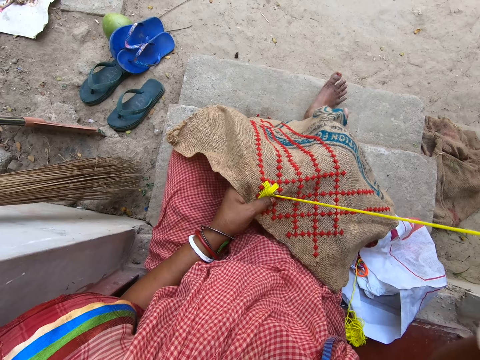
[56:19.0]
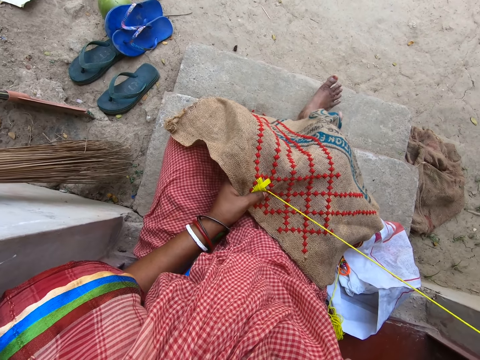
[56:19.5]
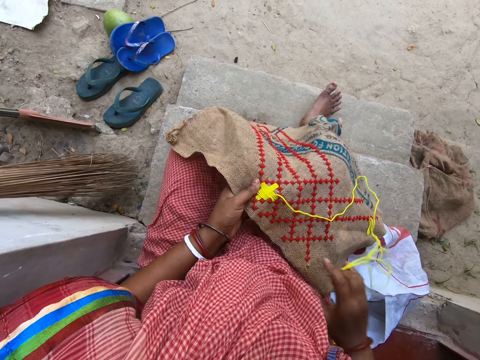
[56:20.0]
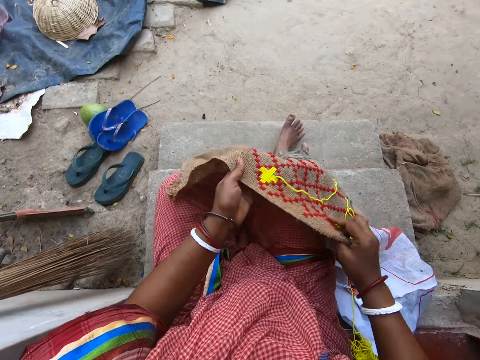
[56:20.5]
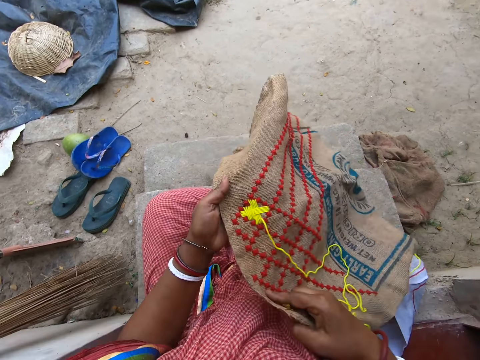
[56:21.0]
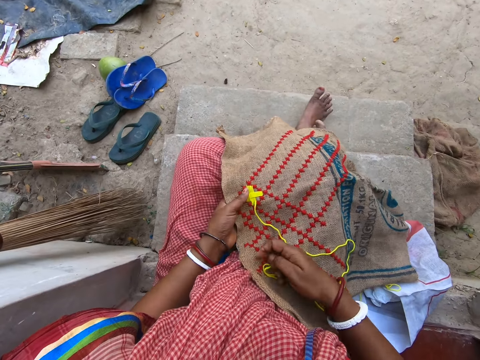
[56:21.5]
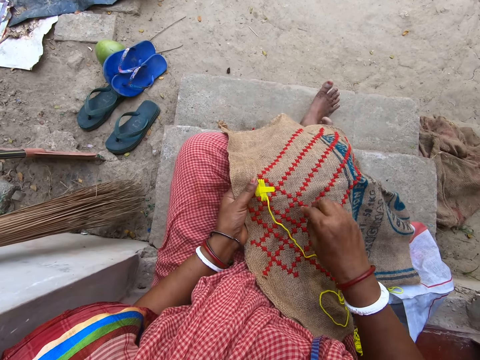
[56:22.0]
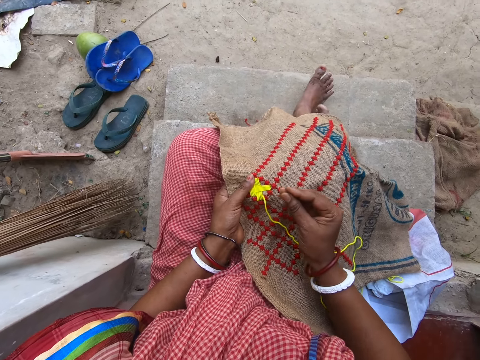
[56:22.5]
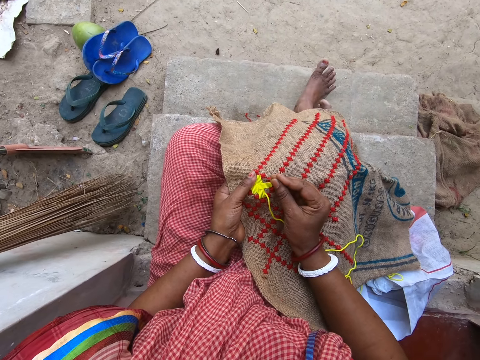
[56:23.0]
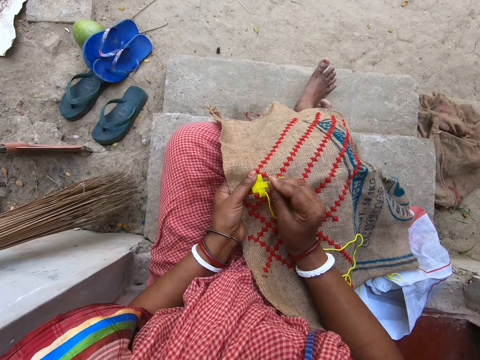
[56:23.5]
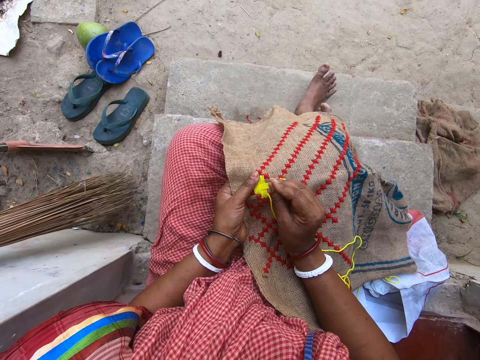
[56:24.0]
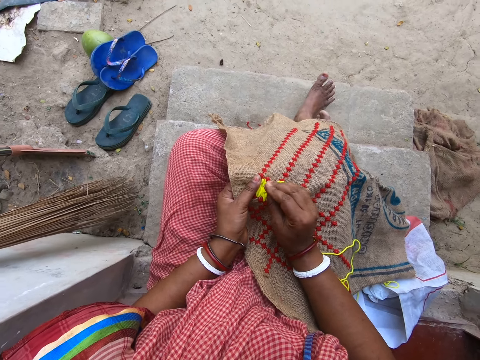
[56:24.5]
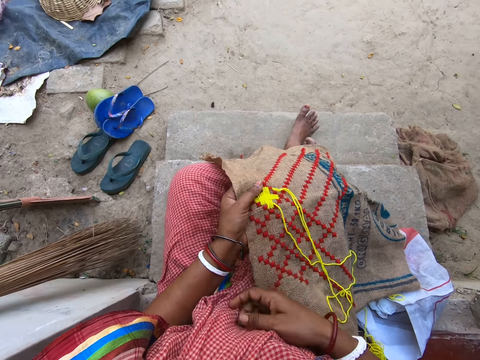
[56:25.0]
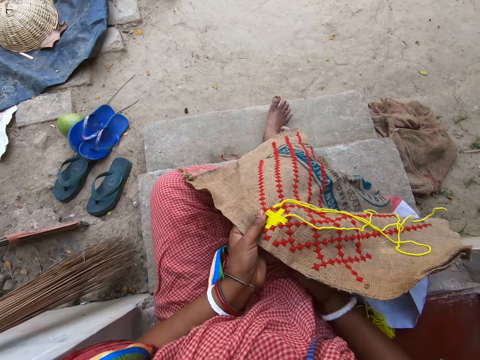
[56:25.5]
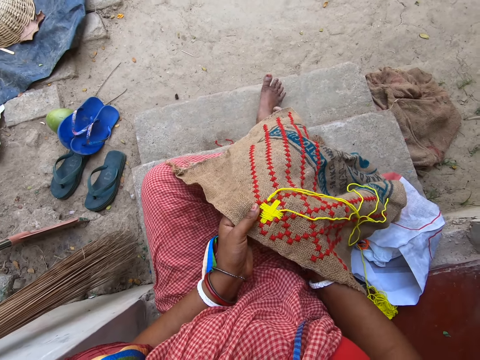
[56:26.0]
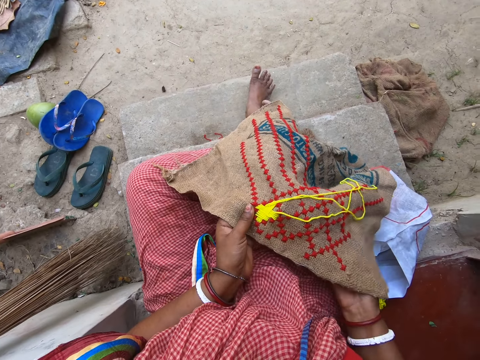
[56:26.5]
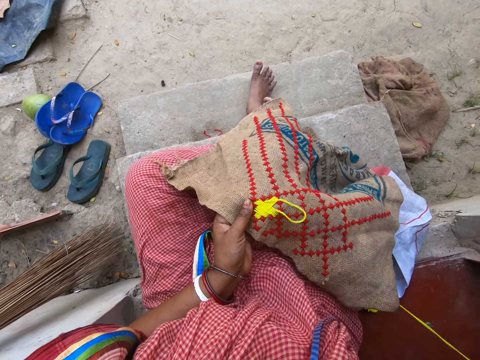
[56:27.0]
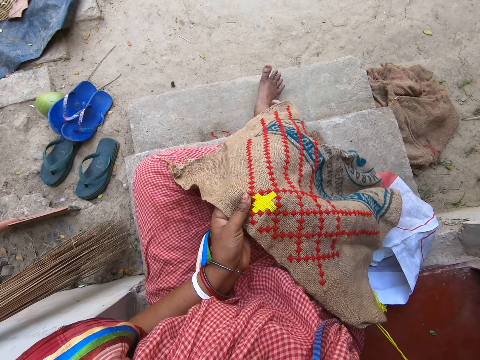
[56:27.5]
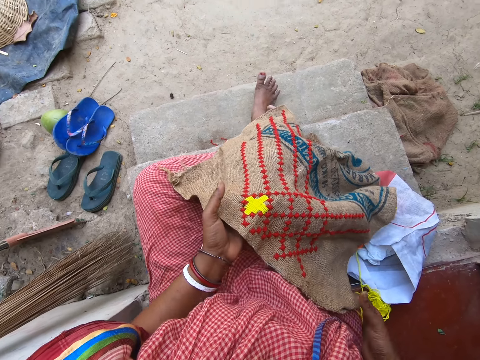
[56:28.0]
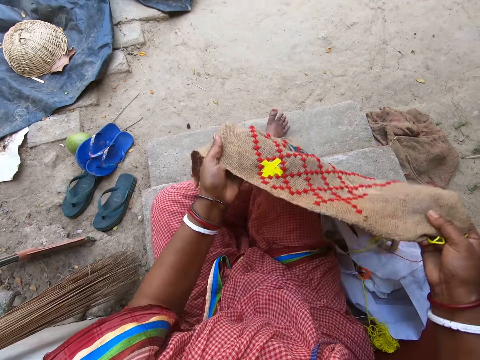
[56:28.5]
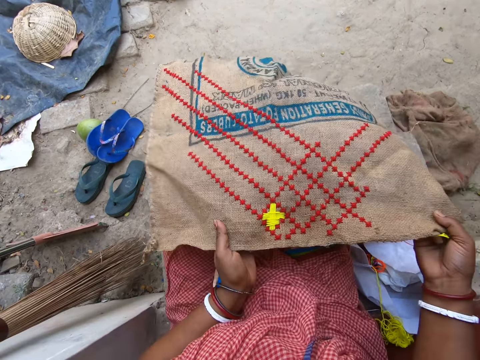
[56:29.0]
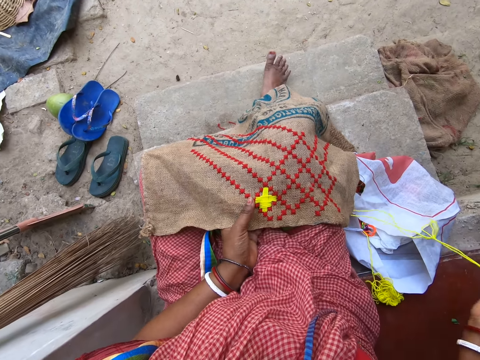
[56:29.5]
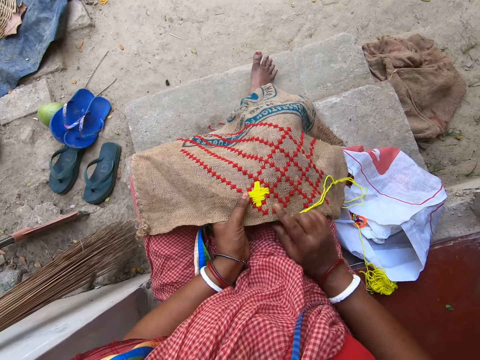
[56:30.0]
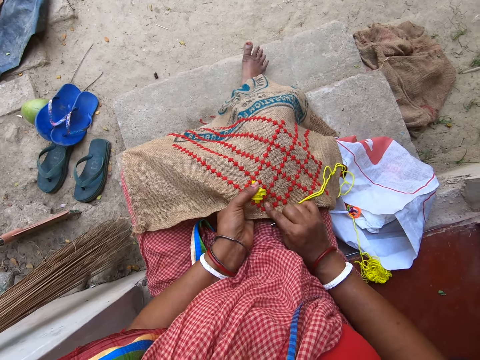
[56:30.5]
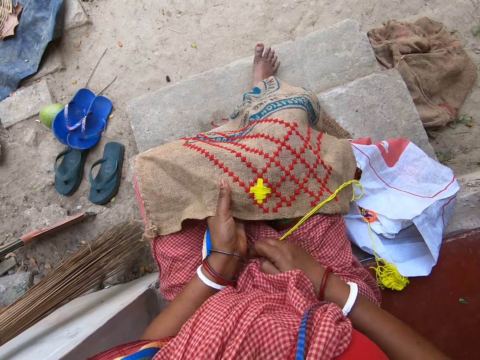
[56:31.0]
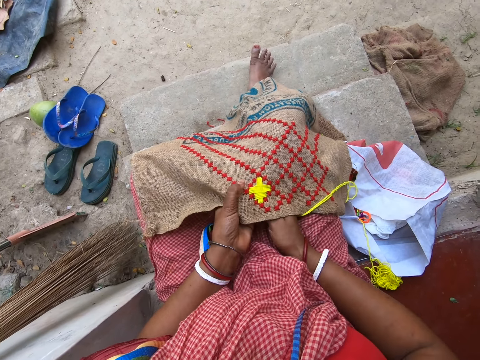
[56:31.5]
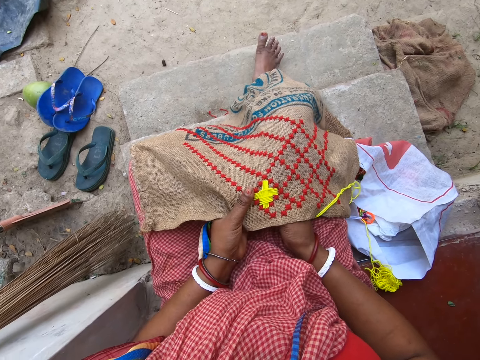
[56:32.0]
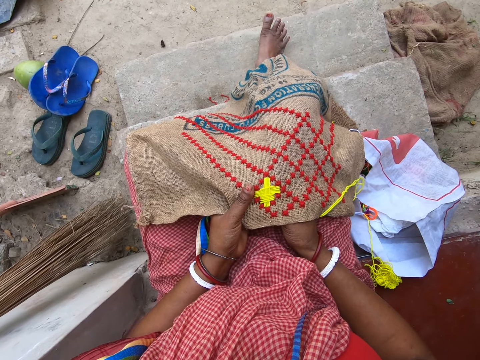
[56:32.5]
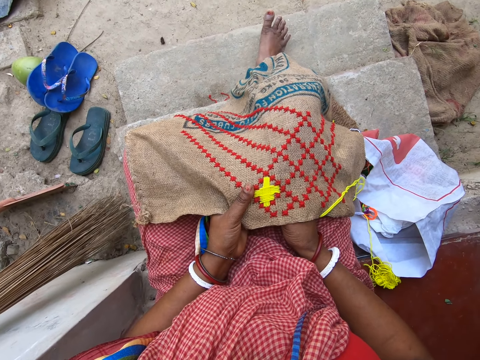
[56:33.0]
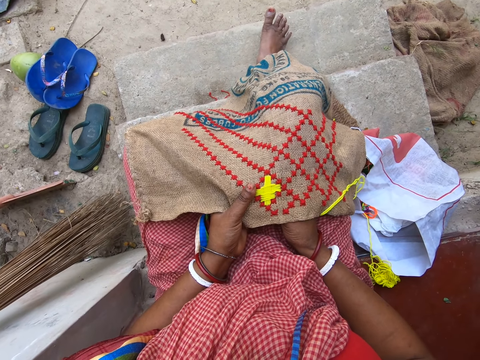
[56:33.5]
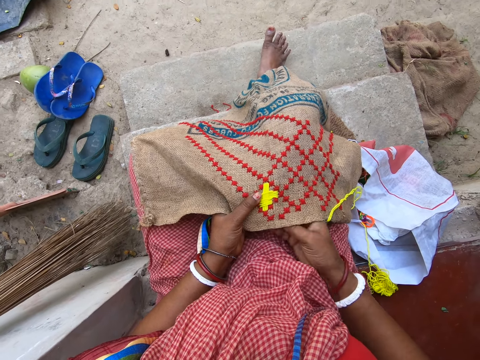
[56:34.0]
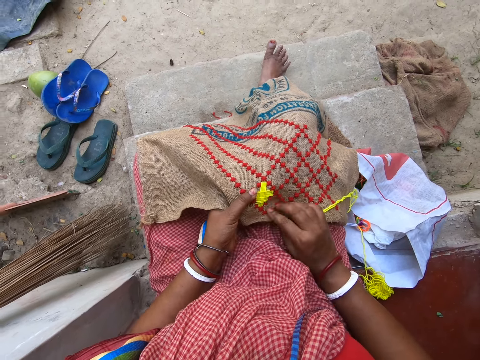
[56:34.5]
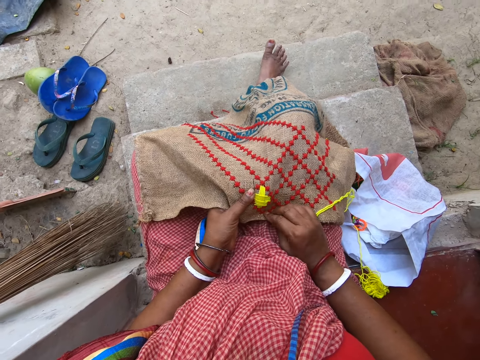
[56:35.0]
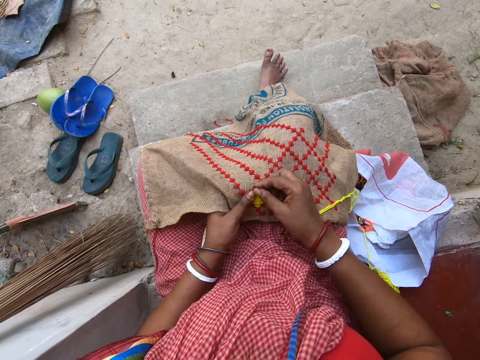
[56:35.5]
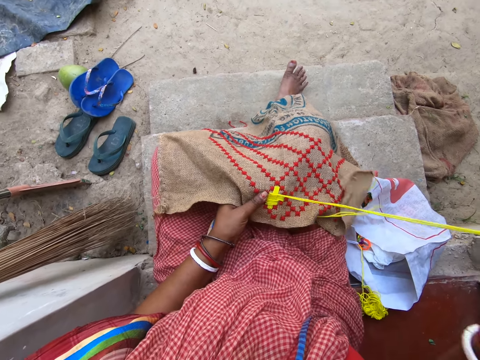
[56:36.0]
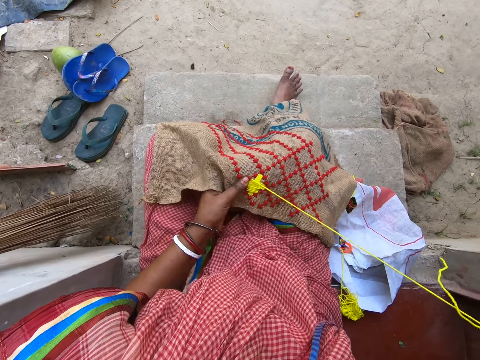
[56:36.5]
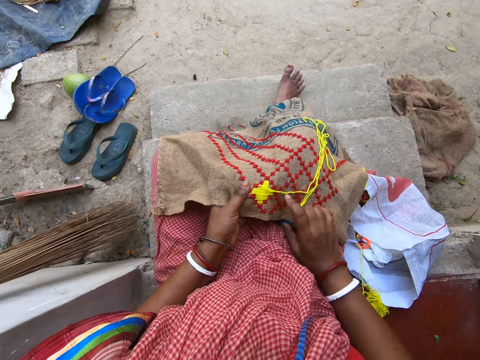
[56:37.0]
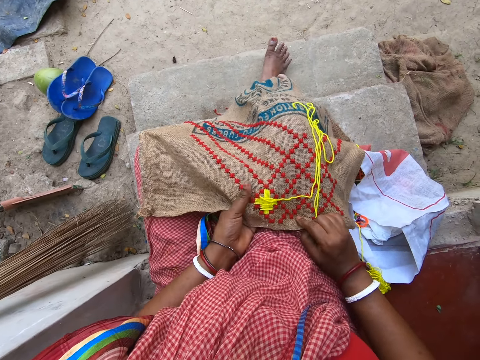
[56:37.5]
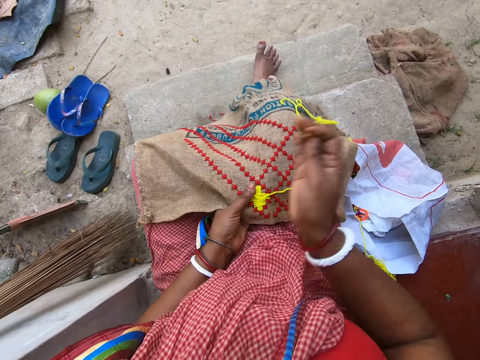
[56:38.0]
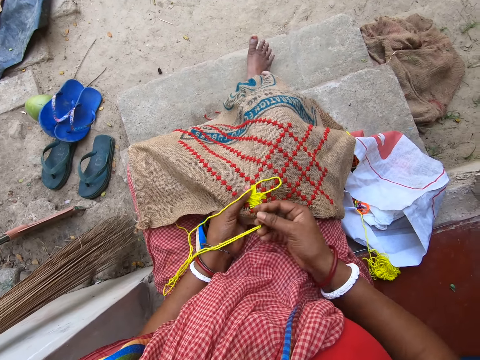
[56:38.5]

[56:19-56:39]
The camera wearer holds the piece of material or sack with both hands. She raises the piece of material with both hands. She sews the piece of material with the needle and wool in her right hand. She holds the piece of material with both hands. She raises the piece of material with both hands. She moves the sack towards her. She sews the piece of material with the needle and wool in her right hand.

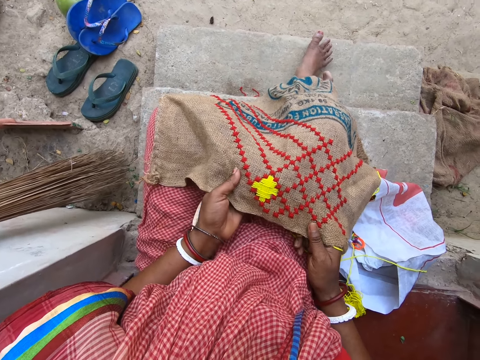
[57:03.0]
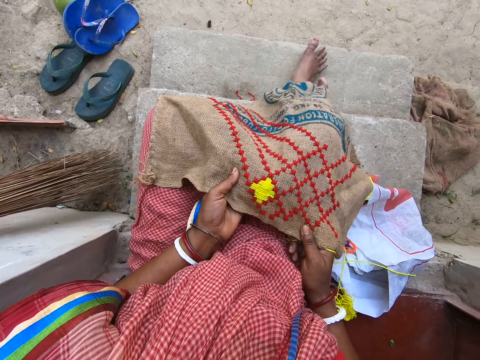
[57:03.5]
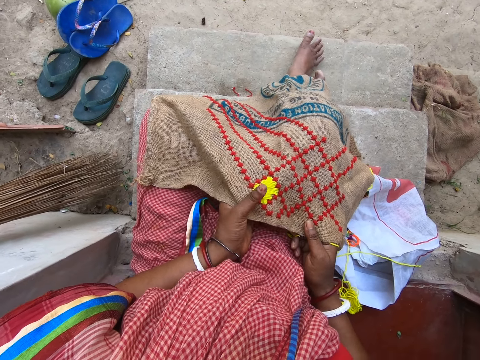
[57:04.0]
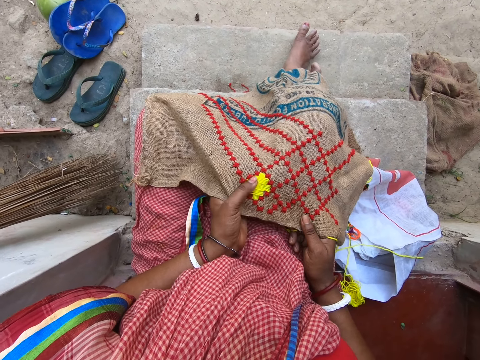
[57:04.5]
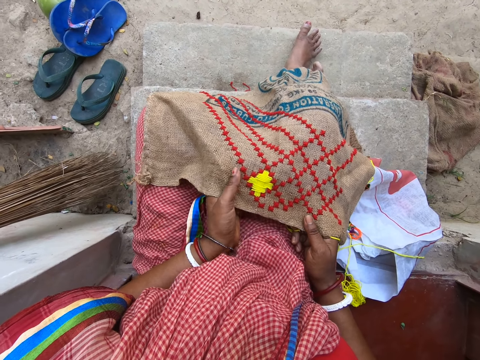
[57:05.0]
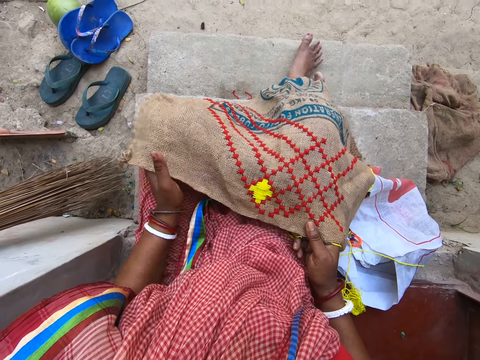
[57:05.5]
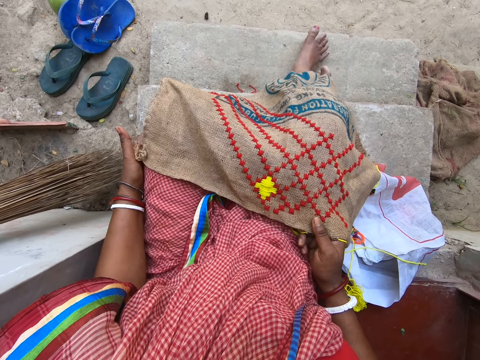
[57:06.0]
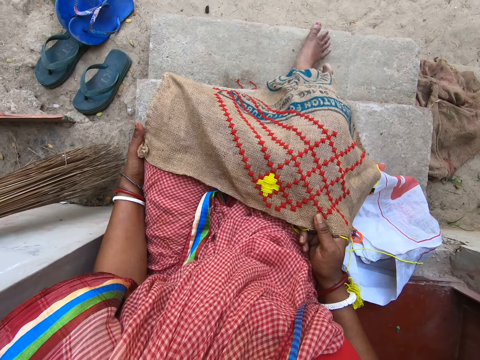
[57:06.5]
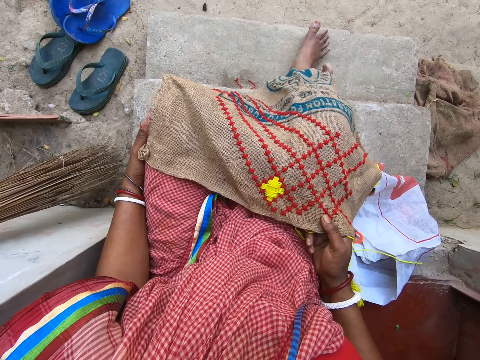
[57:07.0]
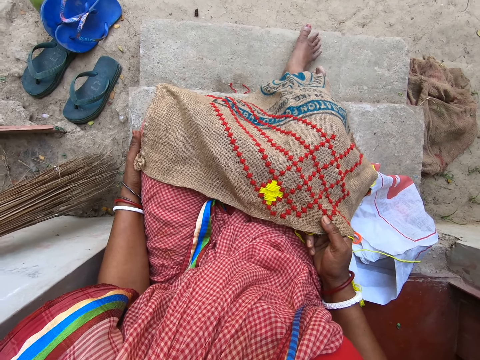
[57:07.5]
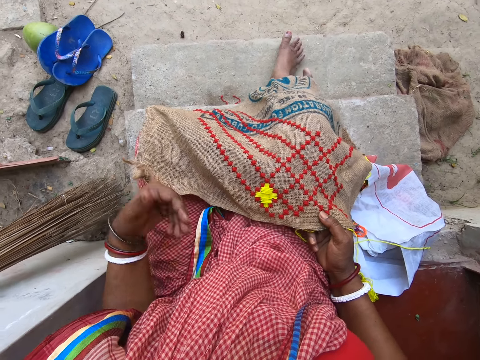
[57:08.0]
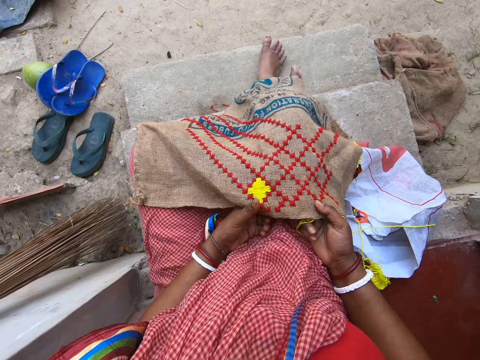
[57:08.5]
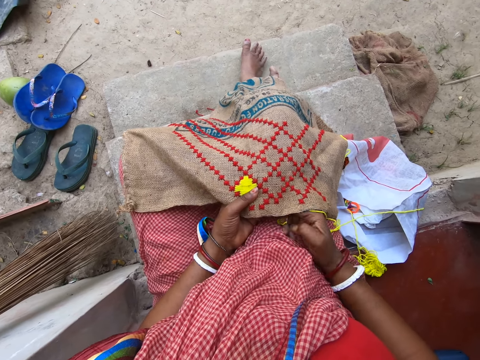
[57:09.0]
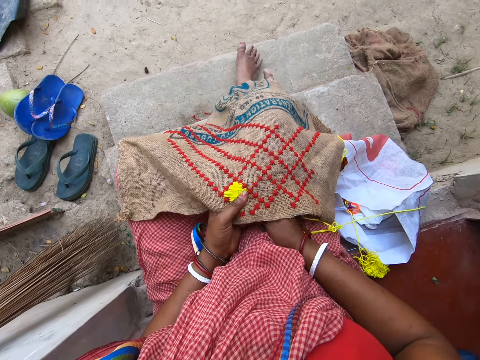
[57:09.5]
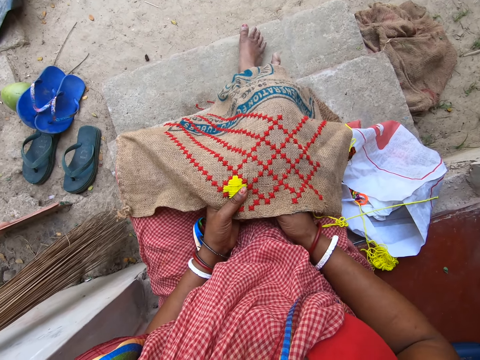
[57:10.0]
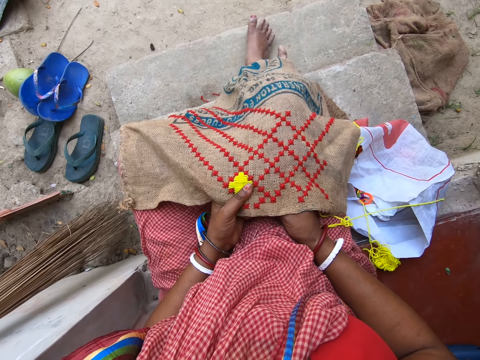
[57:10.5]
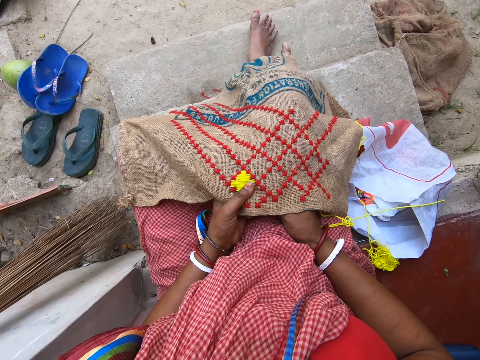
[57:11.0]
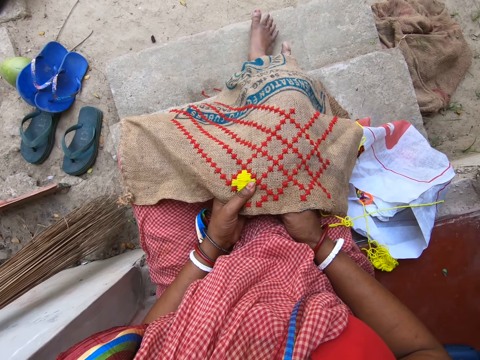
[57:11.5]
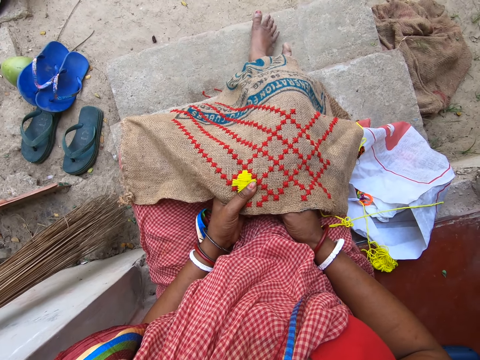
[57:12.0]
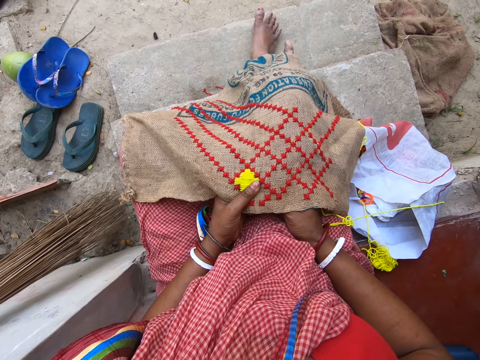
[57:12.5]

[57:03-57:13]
The camera wearer holds the sack gently. She scratches her leg. She sews the sack.
